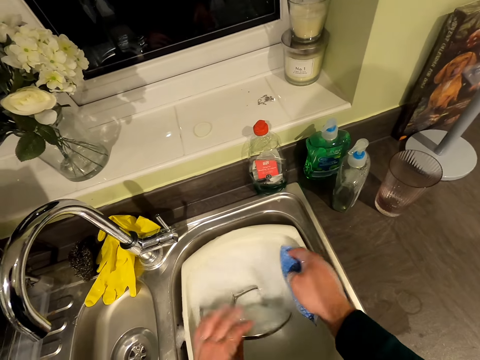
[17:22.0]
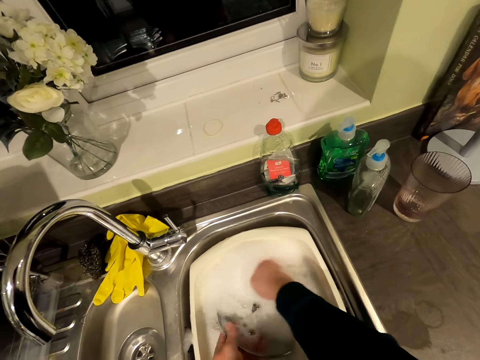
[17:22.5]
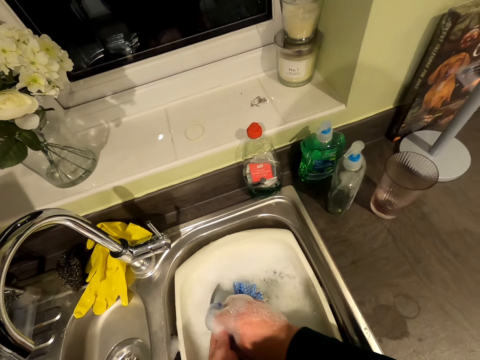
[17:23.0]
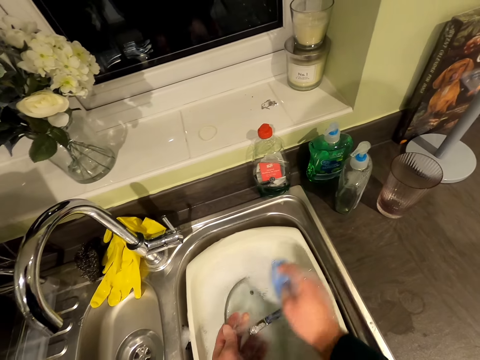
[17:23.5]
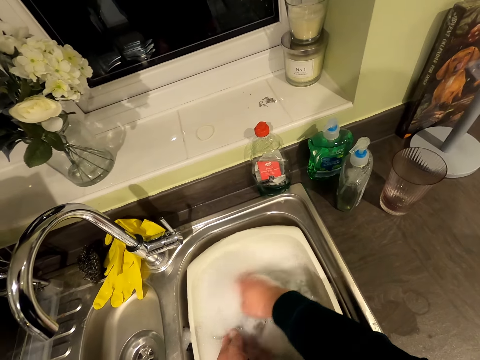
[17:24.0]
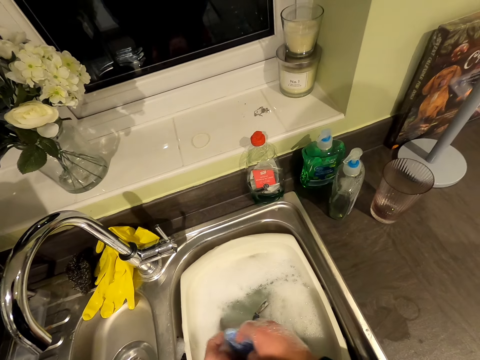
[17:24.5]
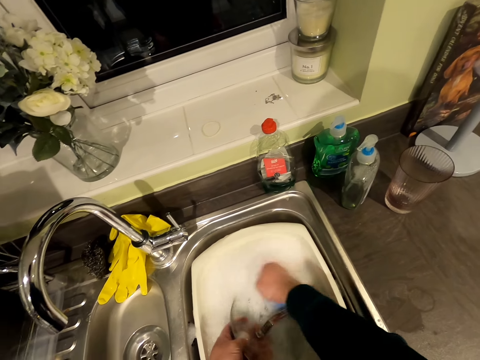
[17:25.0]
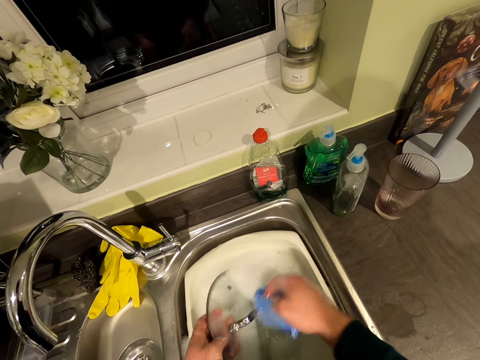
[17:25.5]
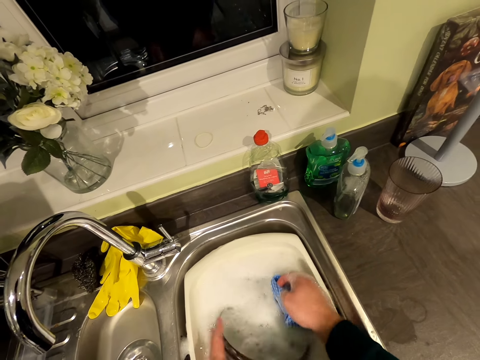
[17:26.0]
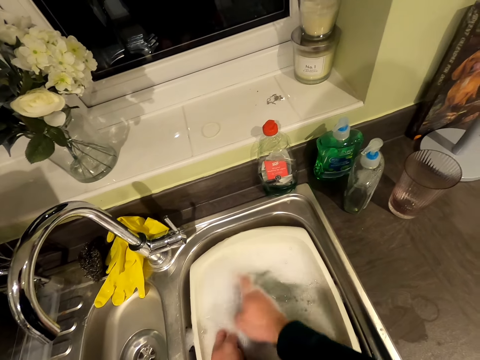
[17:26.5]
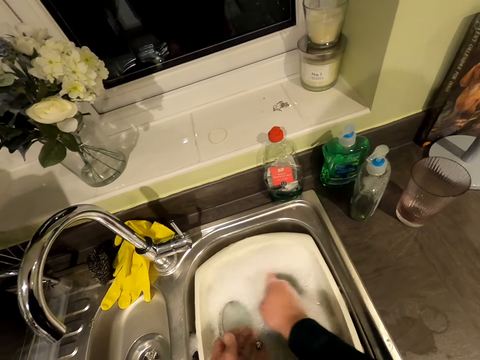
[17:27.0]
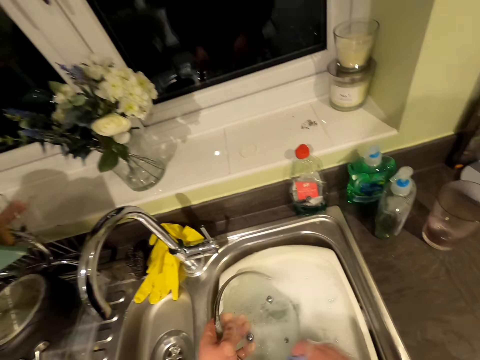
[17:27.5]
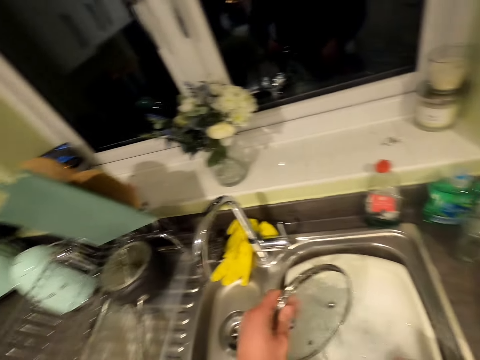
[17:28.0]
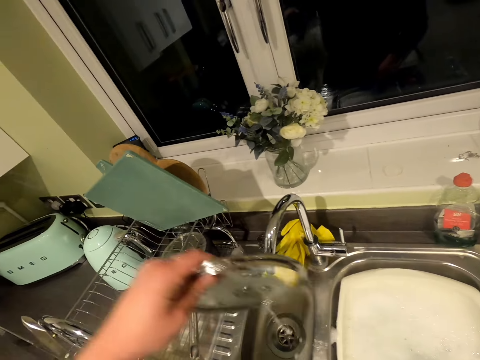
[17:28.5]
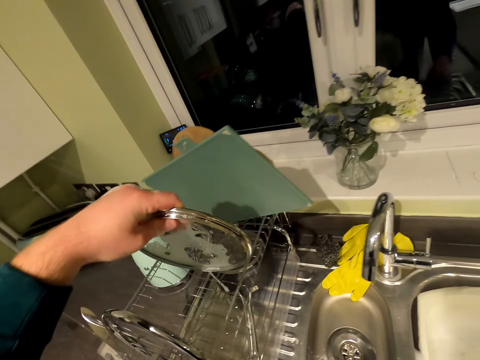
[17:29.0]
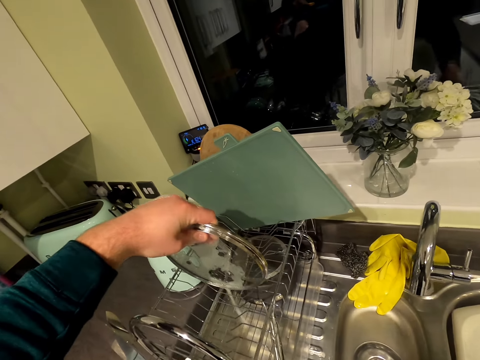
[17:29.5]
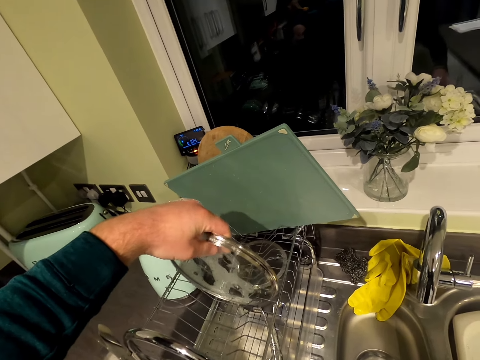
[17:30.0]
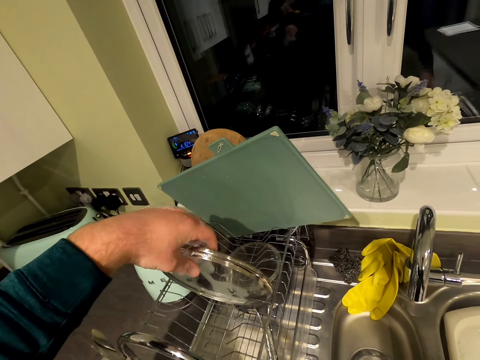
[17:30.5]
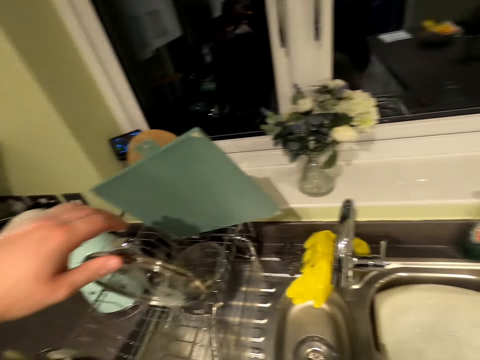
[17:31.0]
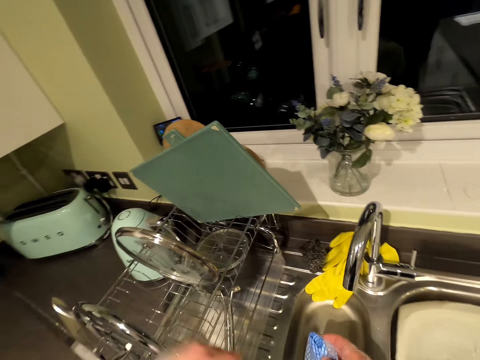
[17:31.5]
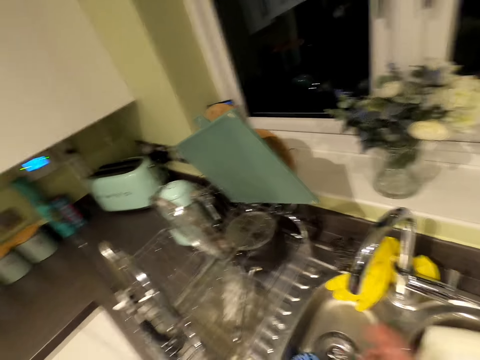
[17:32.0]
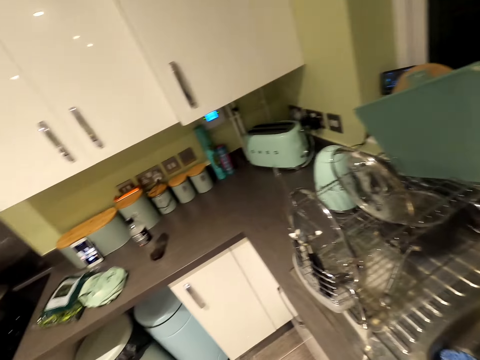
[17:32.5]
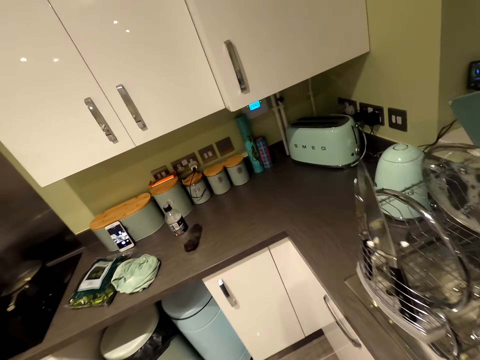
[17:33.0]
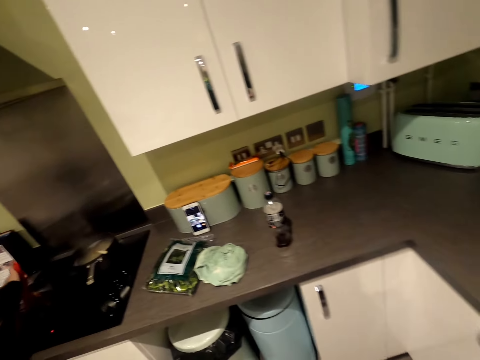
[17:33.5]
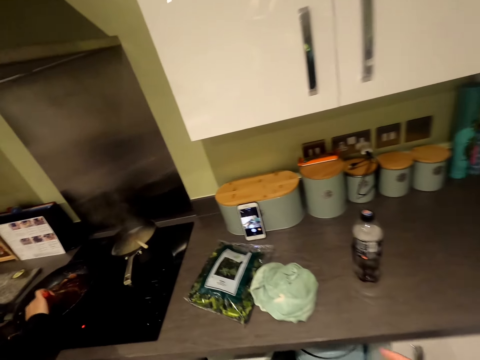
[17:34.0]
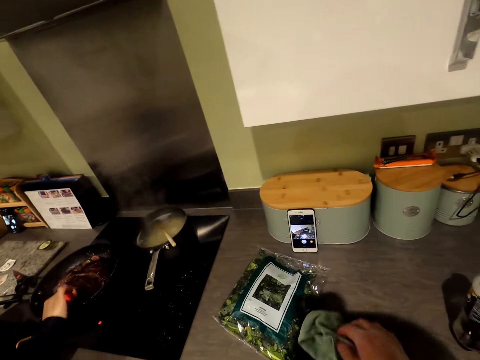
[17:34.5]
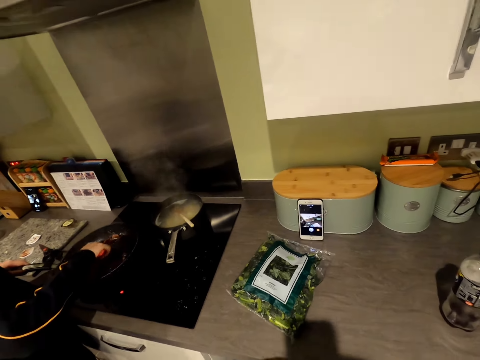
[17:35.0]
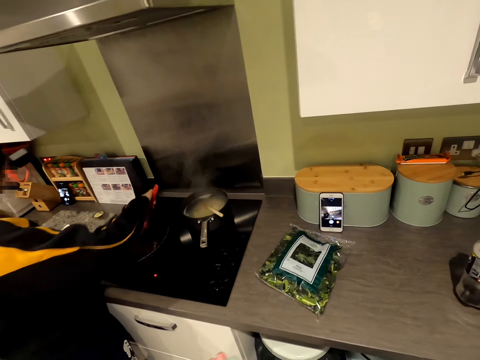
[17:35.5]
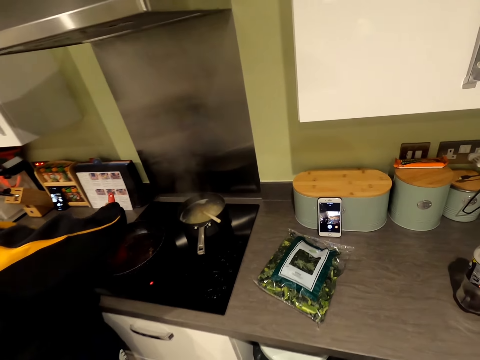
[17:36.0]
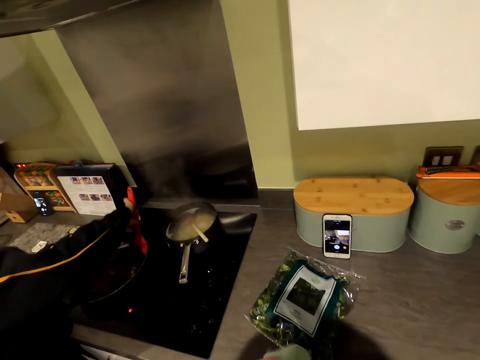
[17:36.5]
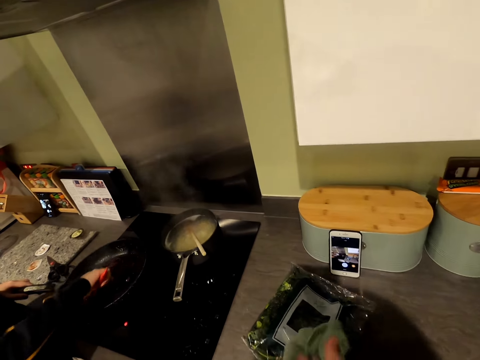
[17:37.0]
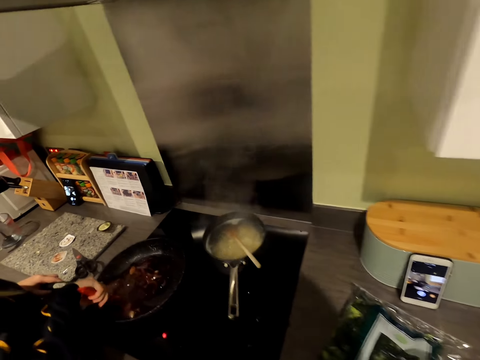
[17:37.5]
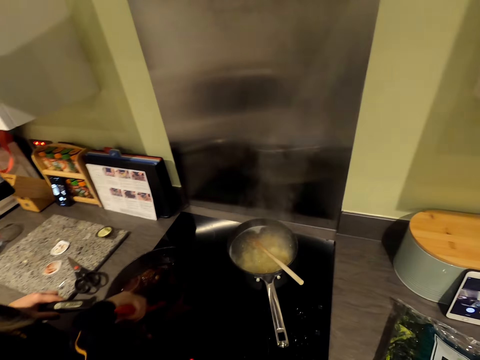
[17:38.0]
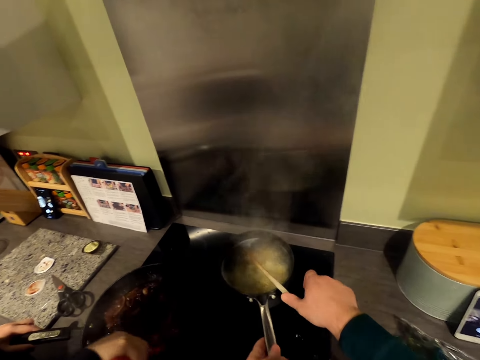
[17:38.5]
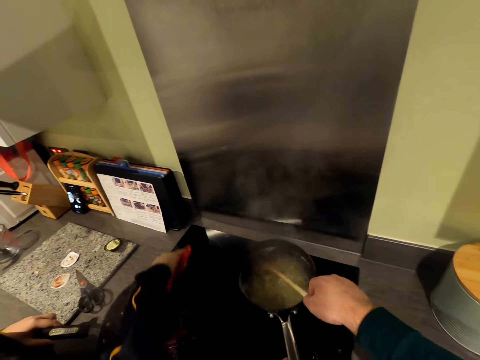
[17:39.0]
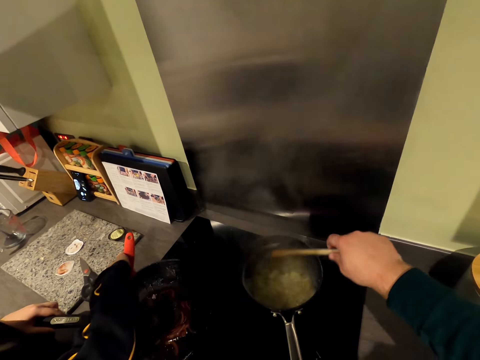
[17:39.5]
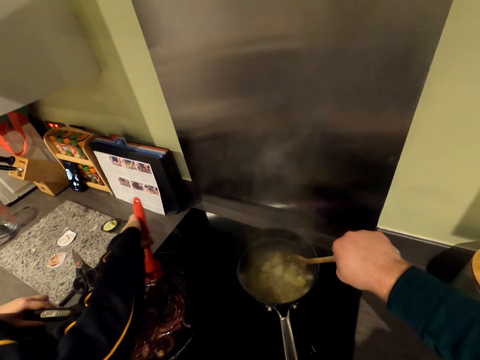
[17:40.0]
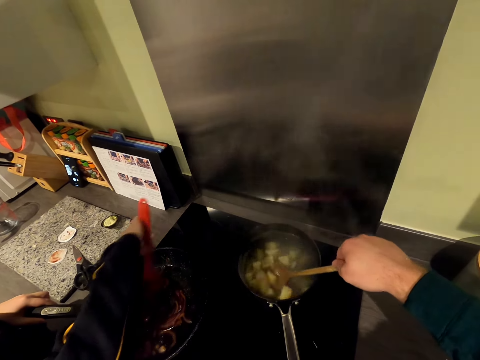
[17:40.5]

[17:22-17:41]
The camera wearer puts the lid in the dish rack. He walks across the kitchen. A person stirs food with a rubber spatula or cooking spoon in the cooking pan. The camera wearer picks up a napkin towel from the kitchen counter. He wipes his hands. He interacts with the person. The person stirs food with the cooking spoon. The camera wearer holds the cooking spoon. He picks up a wooden spoon from the cooking pot. He stirs food with the wooden spoon in the cooking pot.

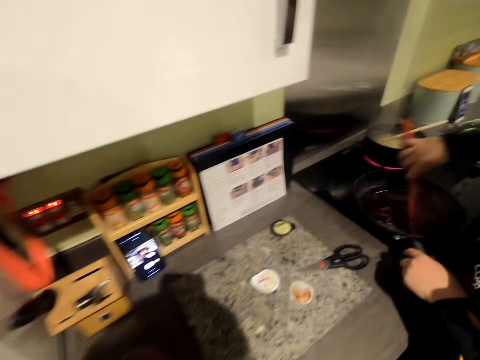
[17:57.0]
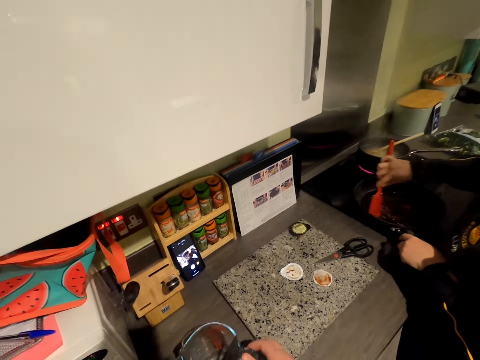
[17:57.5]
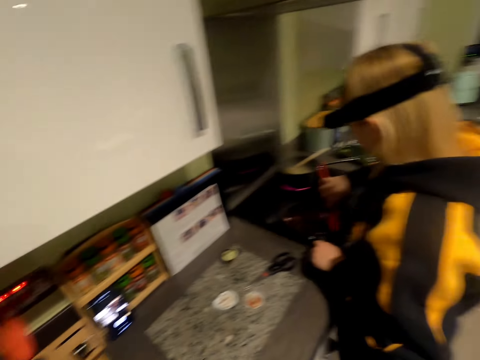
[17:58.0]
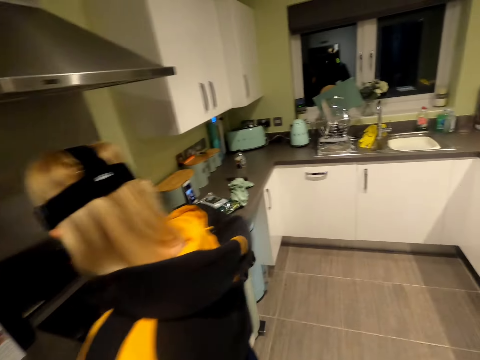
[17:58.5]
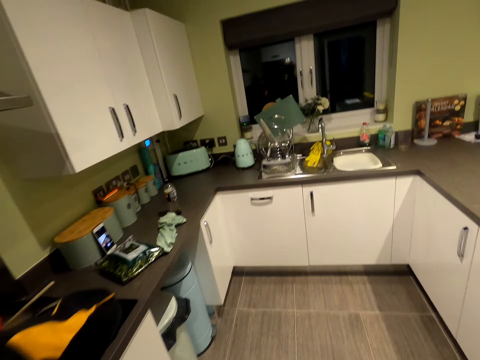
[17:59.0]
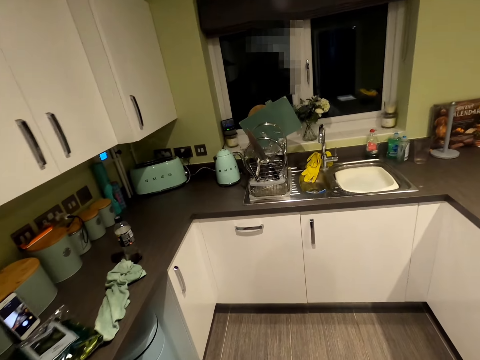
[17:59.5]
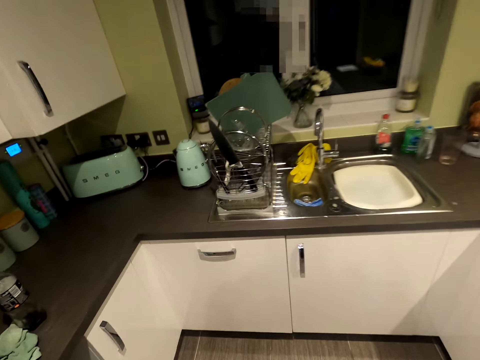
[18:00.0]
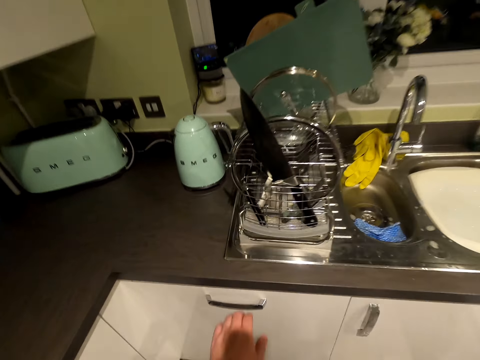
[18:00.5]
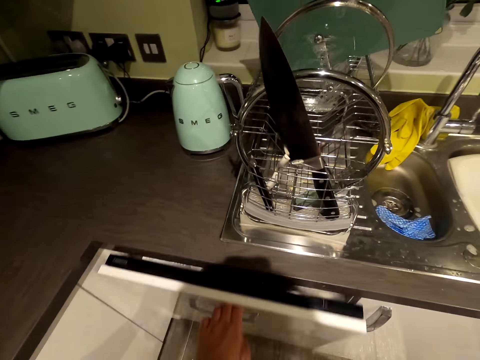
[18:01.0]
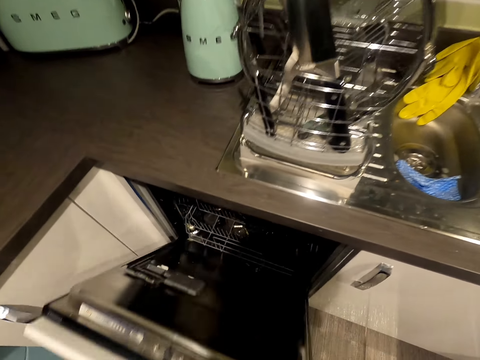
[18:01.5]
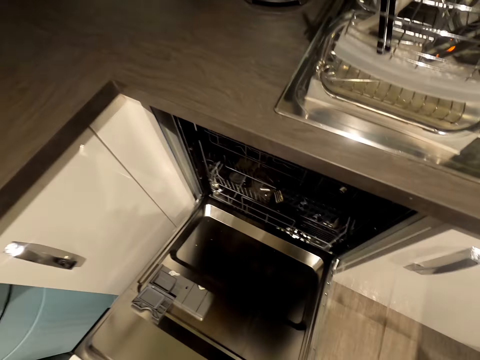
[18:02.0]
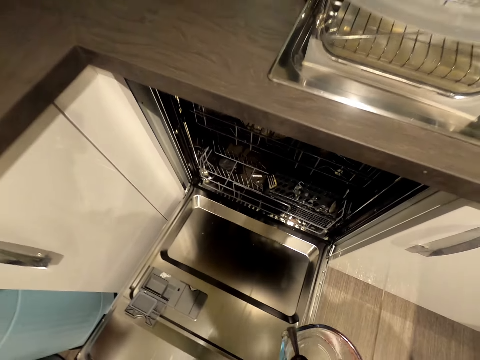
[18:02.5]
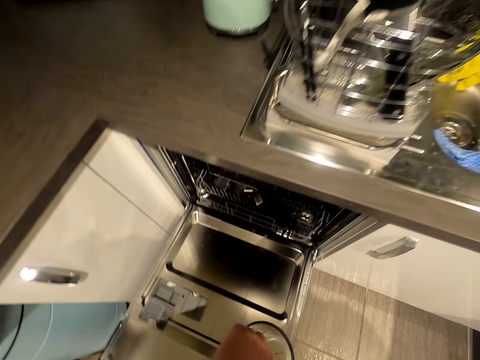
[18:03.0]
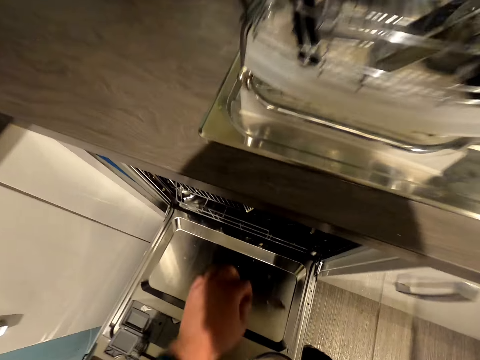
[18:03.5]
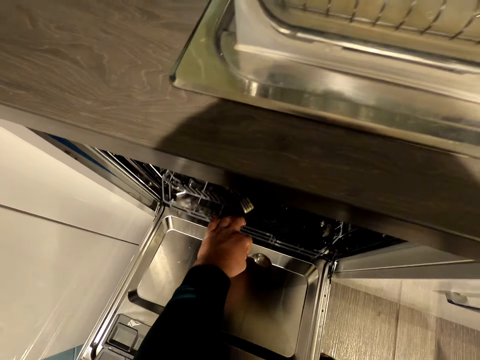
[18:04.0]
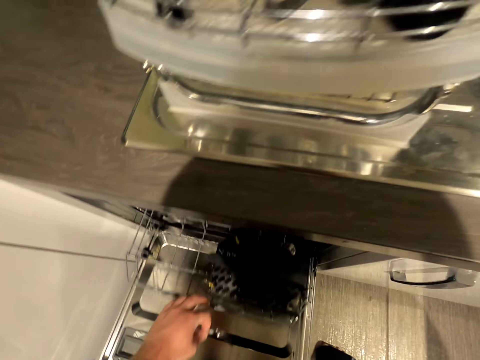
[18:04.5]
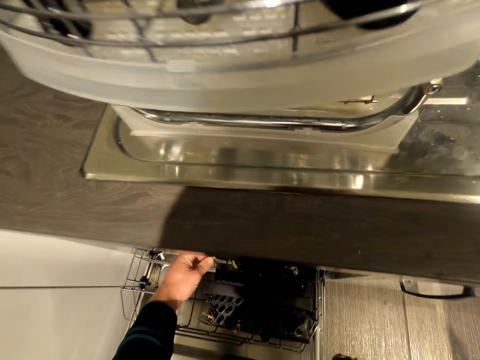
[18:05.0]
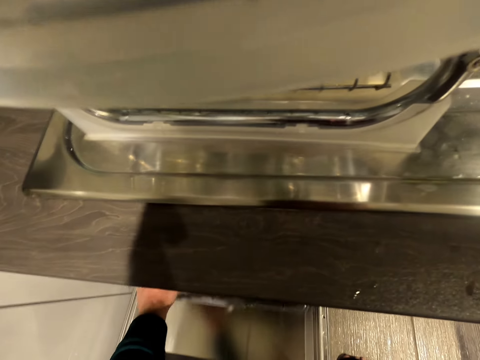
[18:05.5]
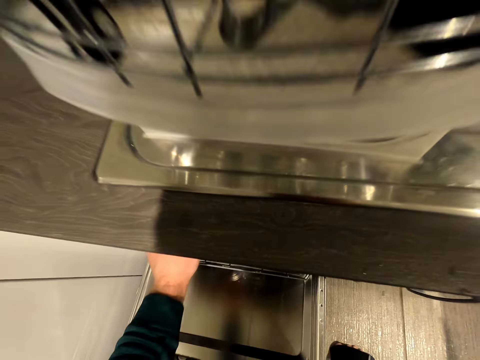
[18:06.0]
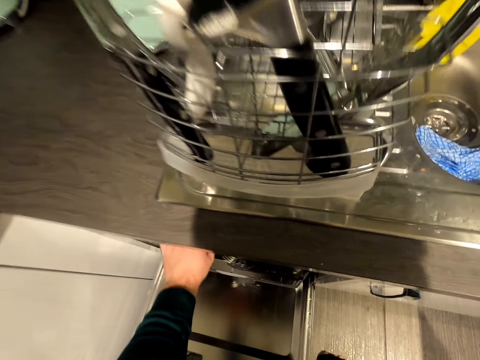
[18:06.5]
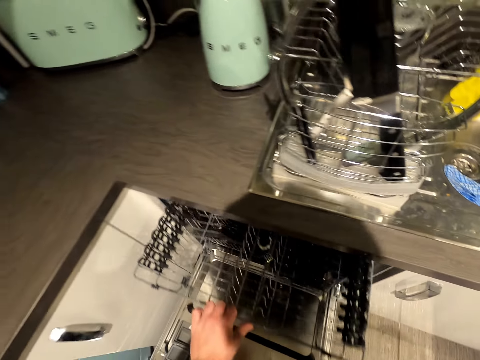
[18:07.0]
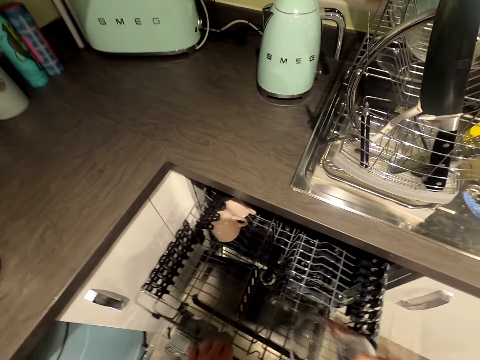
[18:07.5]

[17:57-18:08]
The camera wearer walks across the kitchen. They open a kitchen cabinet door or oven drawer. They pull the sliding metal drawers of the kitchen cabinet. They put the spoon in the oven drawer.
